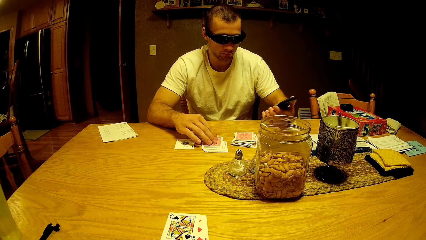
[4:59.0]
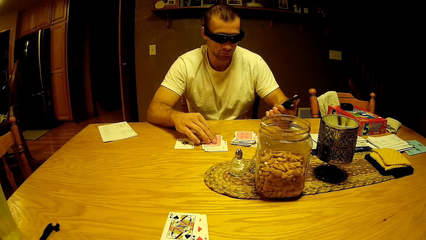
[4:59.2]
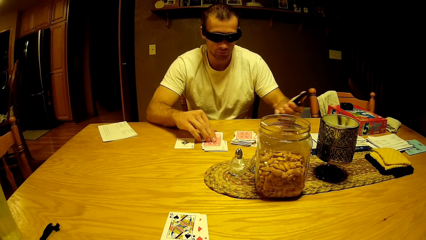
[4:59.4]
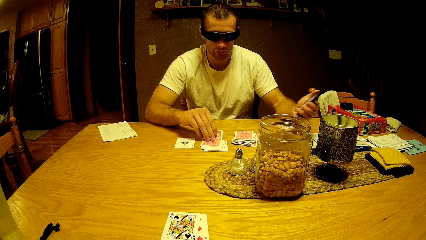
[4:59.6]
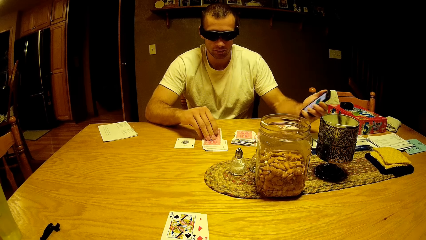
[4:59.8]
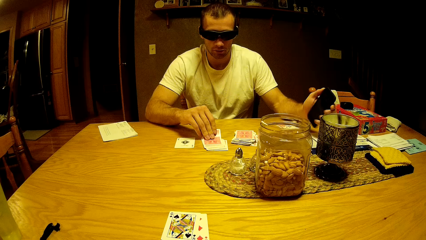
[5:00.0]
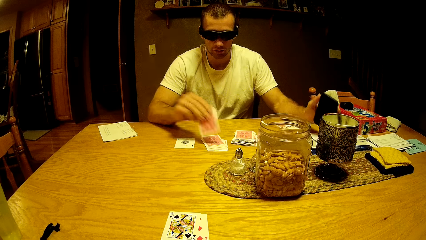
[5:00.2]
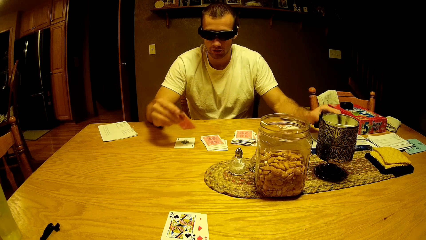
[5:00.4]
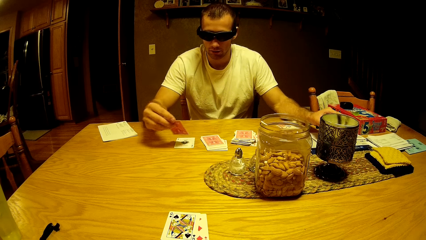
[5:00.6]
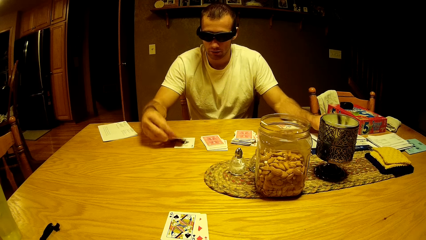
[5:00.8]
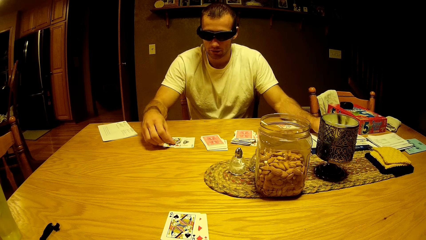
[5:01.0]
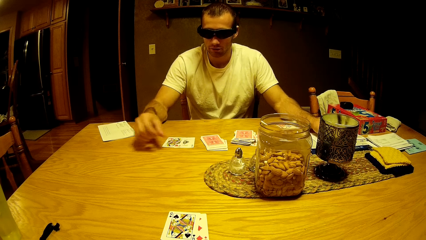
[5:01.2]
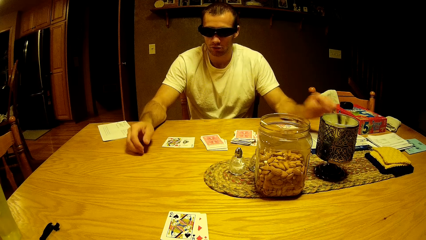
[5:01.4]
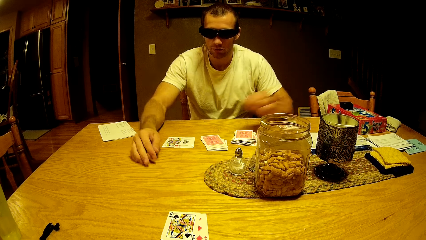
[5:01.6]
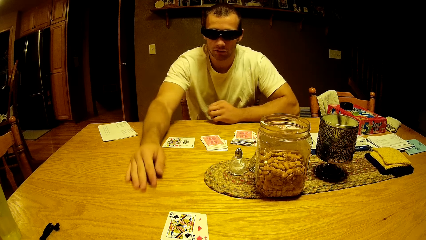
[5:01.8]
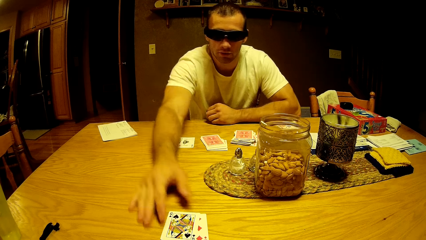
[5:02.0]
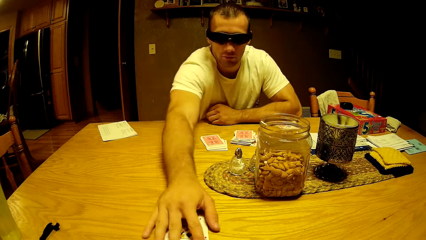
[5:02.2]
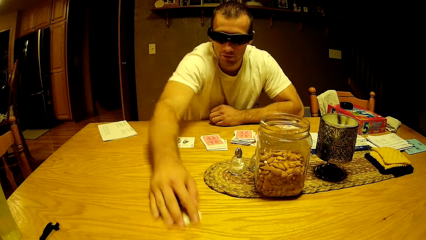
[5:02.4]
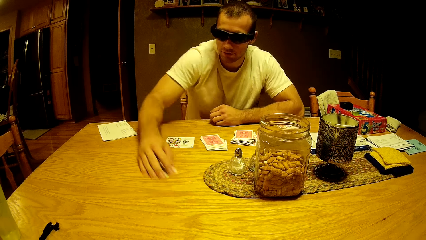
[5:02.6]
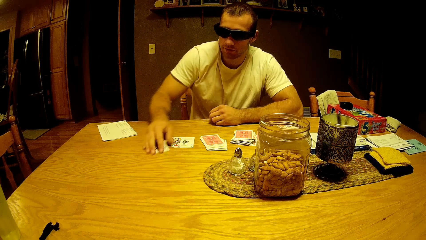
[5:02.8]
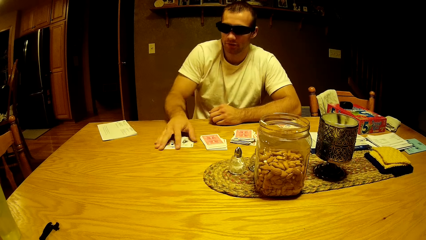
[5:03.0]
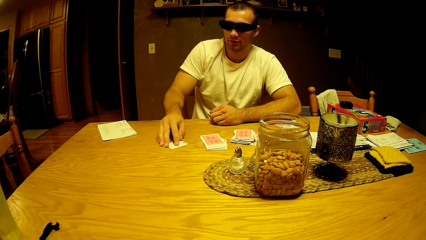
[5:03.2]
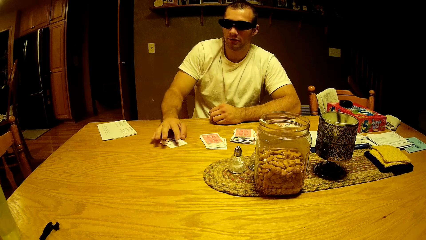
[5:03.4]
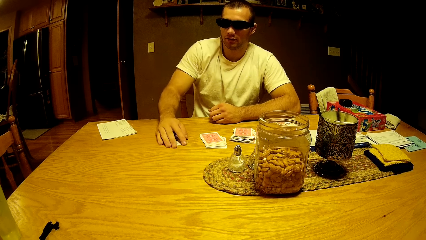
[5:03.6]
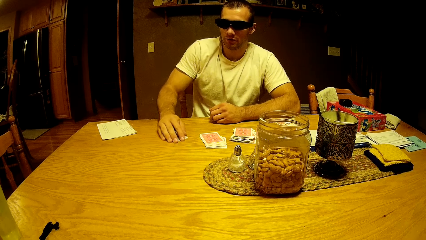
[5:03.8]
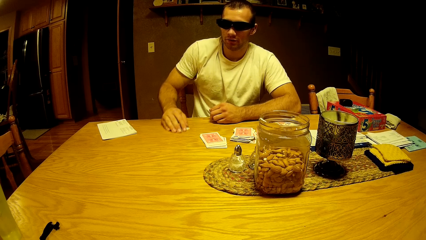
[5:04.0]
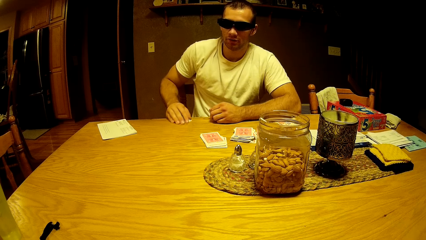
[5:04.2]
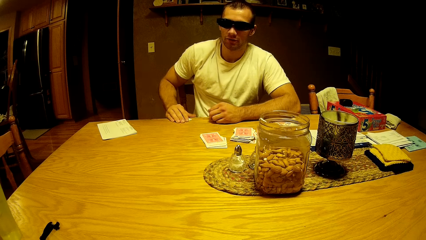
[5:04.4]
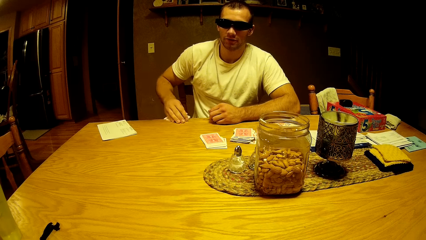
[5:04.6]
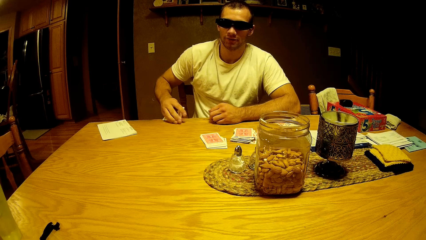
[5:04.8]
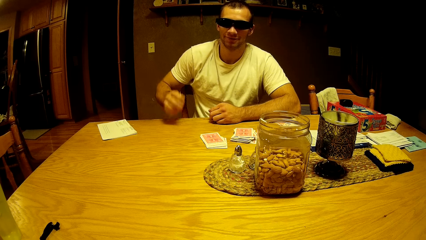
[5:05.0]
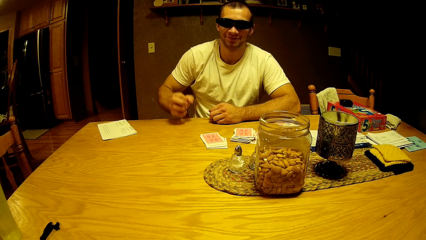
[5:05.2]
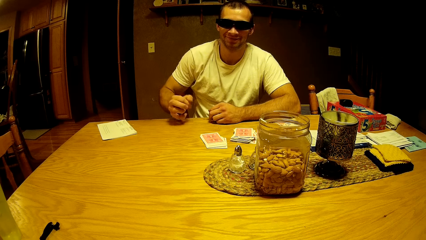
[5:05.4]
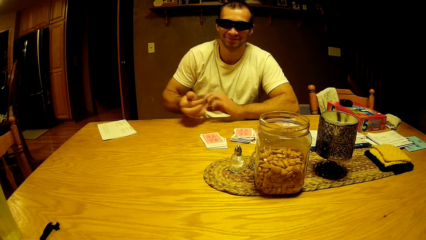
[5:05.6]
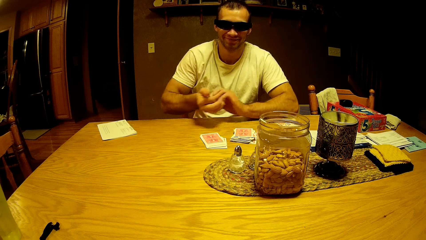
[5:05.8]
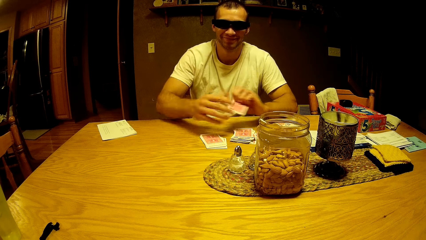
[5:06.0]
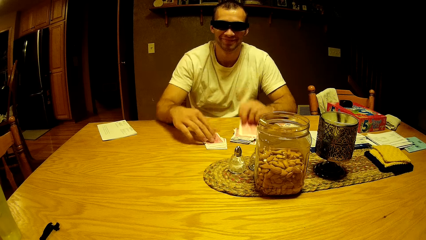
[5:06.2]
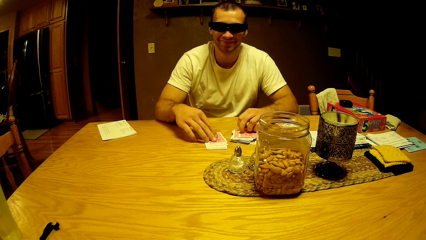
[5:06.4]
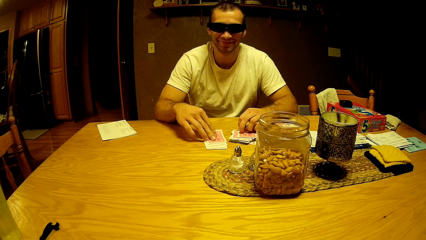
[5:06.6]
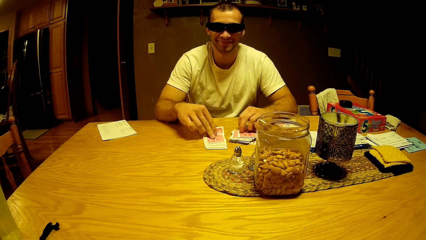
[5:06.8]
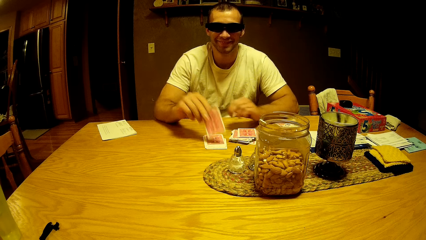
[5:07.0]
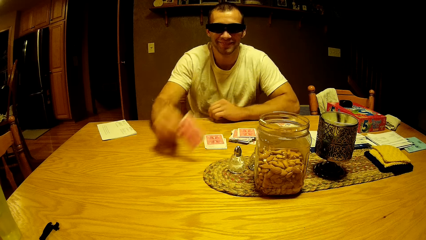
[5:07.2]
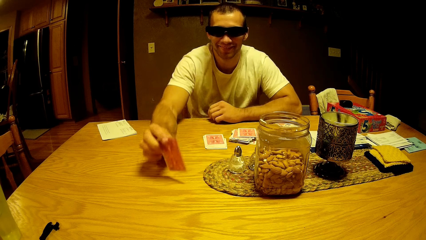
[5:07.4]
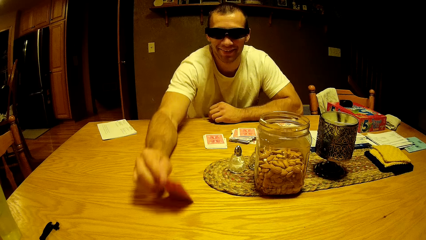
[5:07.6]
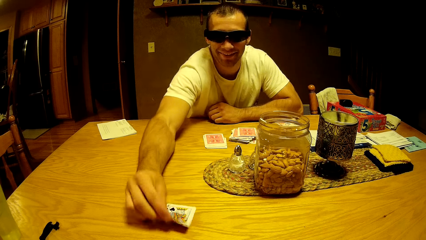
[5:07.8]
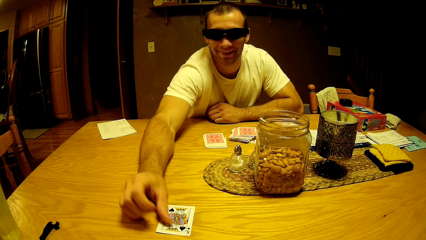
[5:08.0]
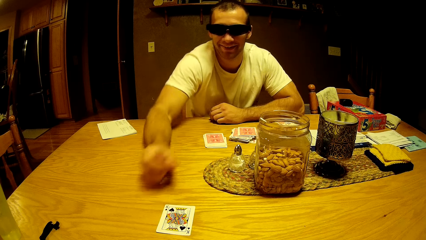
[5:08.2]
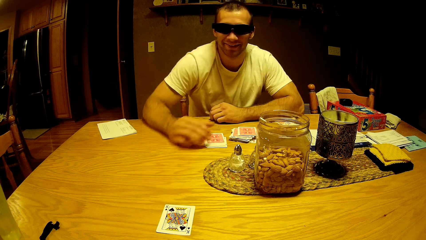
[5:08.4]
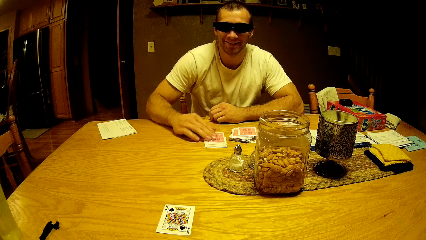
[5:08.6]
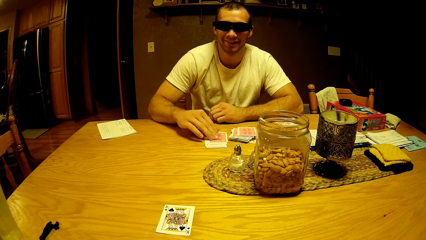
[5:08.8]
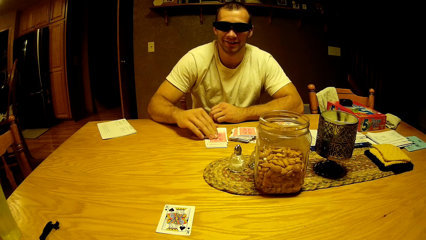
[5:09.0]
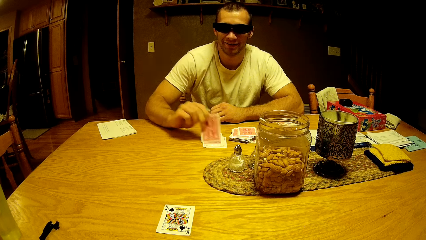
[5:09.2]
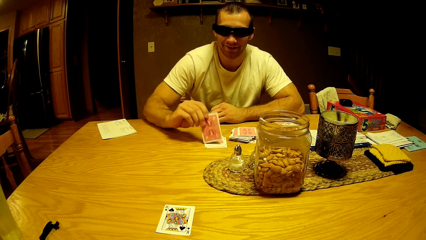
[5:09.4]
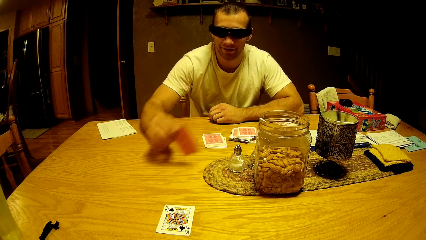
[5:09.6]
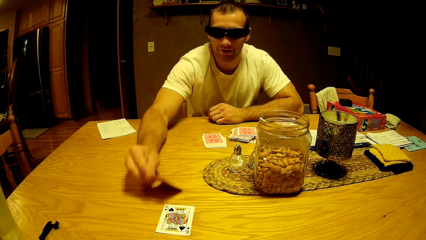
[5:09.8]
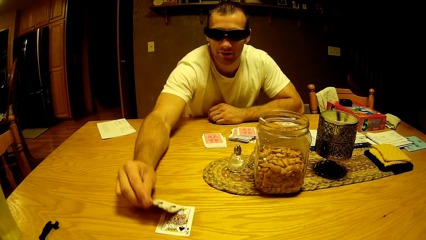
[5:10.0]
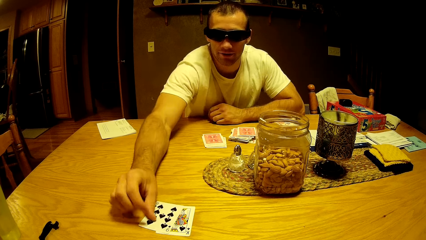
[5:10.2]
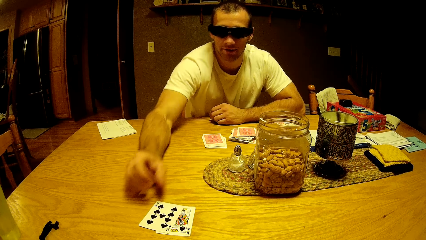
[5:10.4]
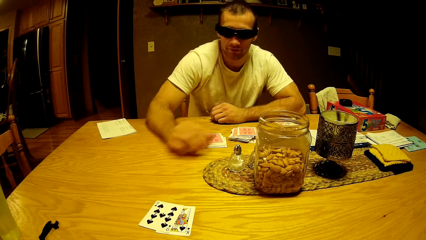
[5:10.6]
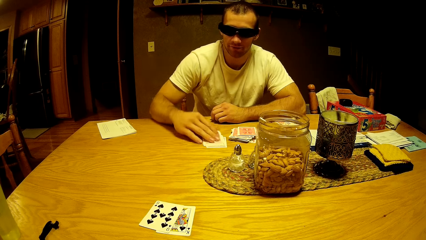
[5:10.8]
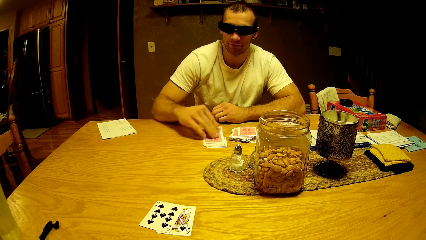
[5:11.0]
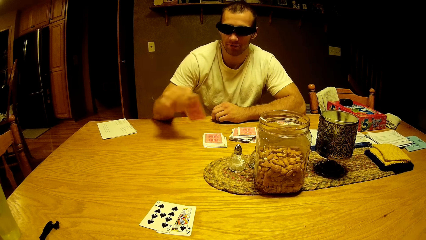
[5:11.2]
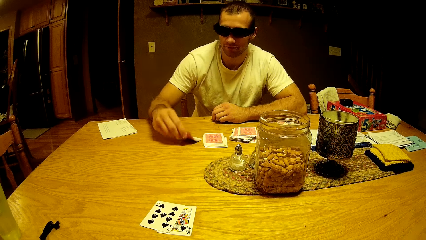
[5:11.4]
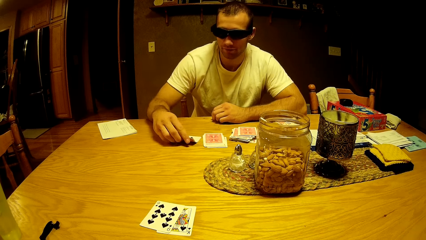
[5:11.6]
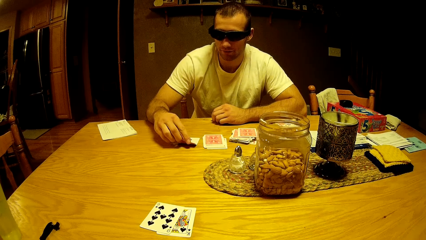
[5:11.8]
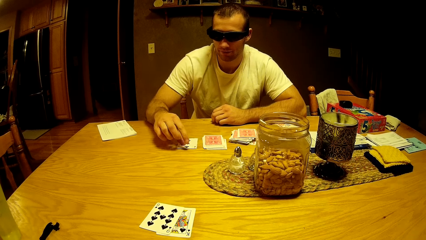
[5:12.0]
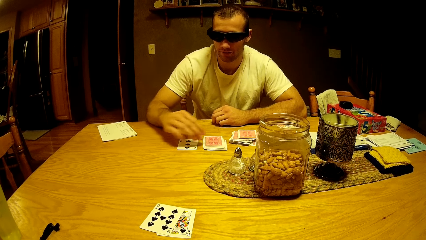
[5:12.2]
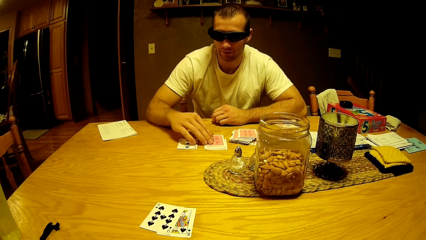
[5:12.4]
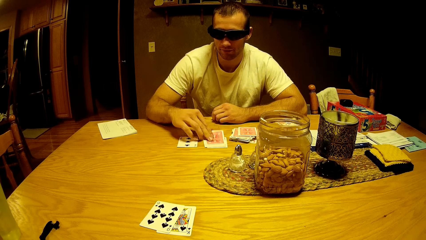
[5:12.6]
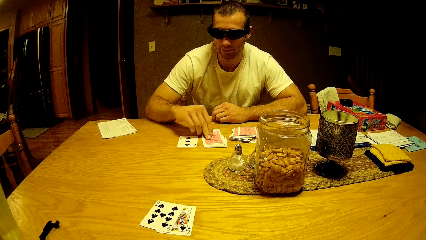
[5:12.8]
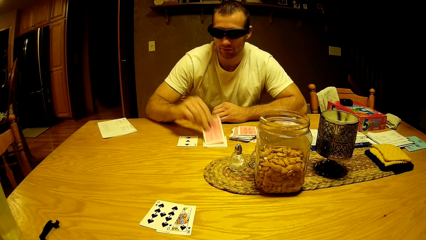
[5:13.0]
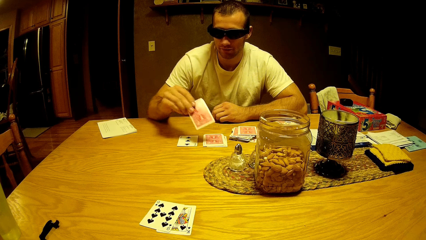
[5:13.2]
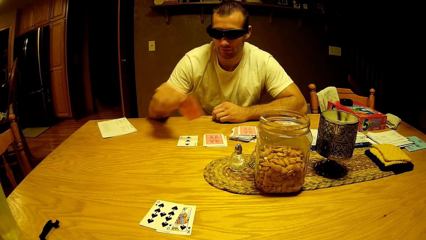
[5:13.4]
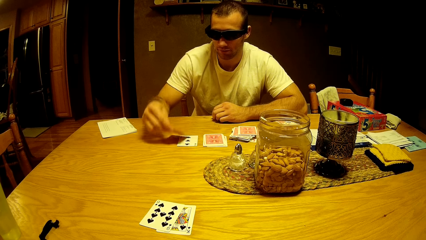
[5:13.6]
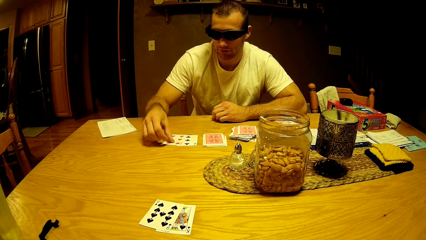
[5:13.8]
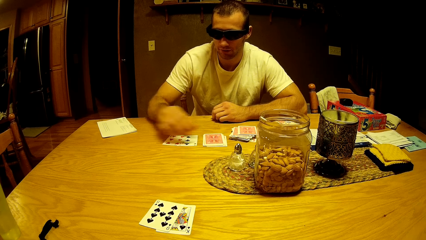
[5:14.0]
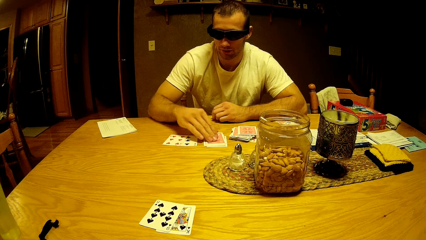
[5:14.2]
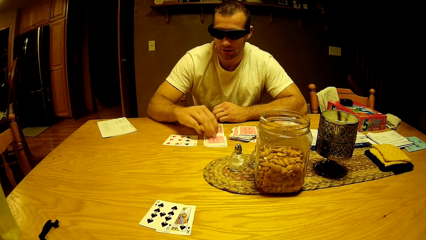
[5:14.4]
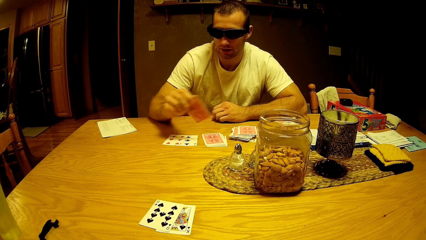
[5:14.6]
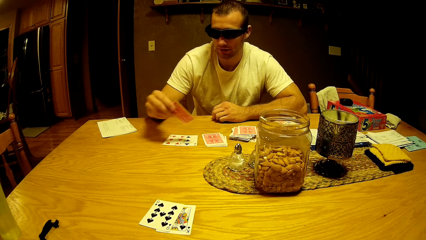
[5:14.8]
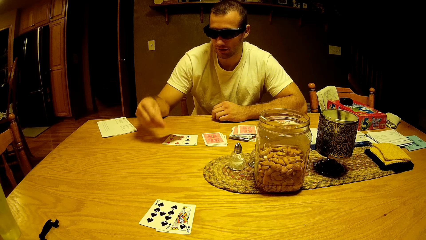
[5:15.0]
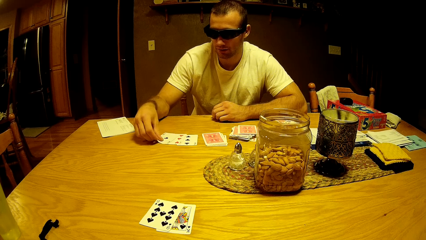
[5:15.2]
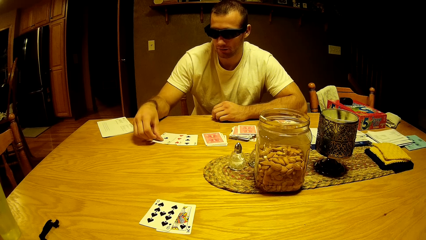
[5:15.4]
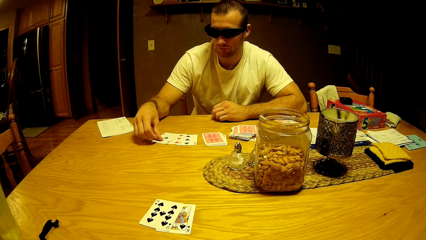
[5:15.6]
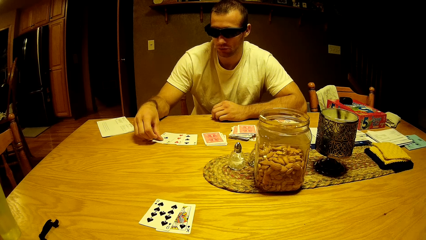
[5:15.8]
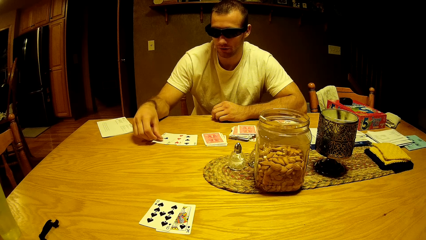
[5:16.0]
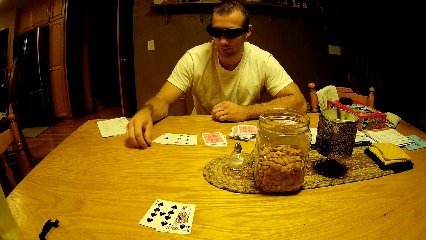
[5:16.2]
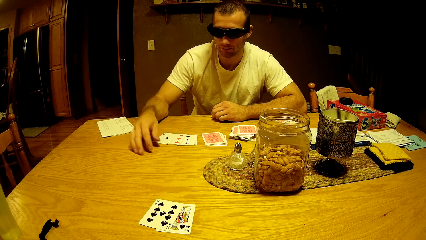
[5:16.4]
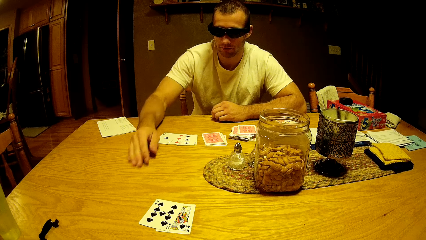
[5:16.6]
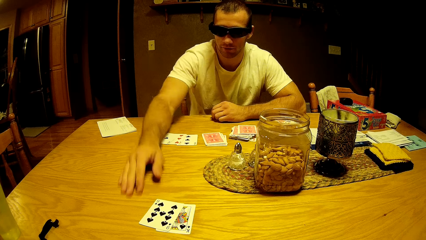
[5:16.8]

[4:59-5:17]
A man picks a card from the table. The man puts the phone on the table. The man puts the card on the table. The man moves the cards on the table. The man drops the cards. The man picks a card from the table. The man plays a card game. The man puts the card on the table. The man picks a card from the table and puts the card on the table. The man picks a card from the table and puts the card on the table. The man picks a card from the table and puts the card on the table. The man picks a card from the table and puts the card on the table.
